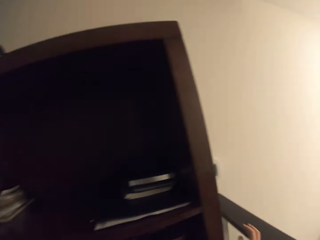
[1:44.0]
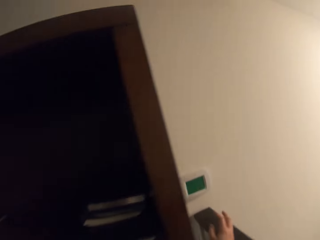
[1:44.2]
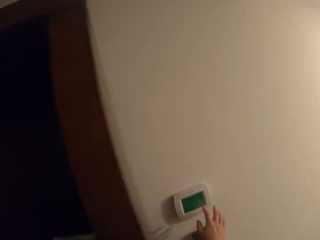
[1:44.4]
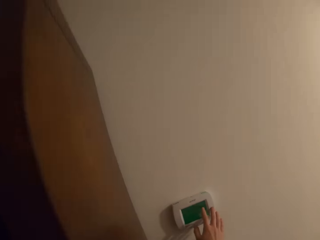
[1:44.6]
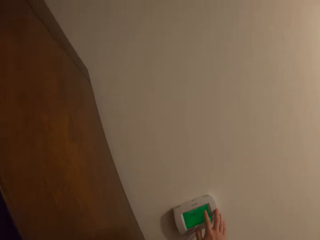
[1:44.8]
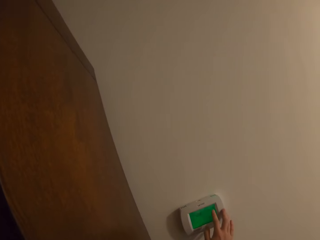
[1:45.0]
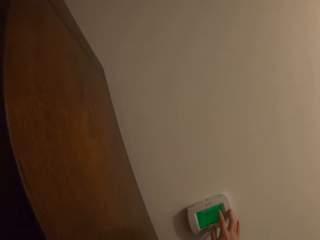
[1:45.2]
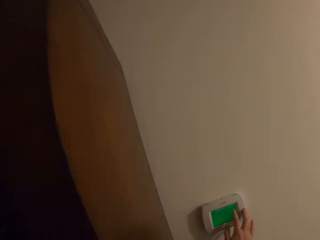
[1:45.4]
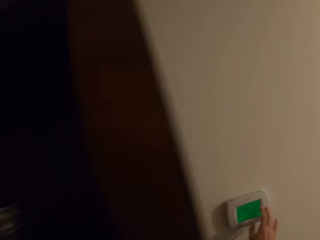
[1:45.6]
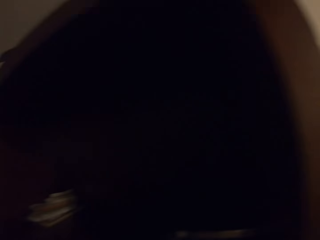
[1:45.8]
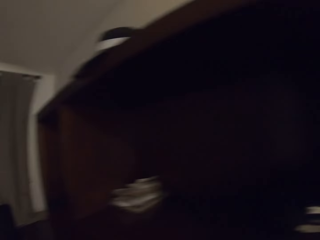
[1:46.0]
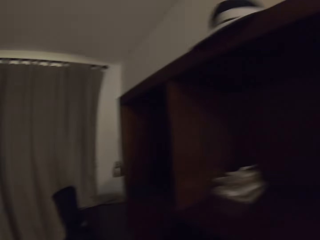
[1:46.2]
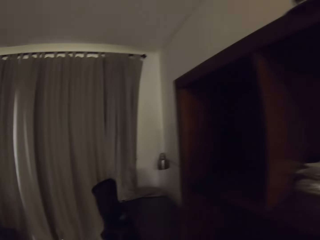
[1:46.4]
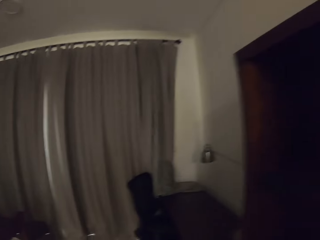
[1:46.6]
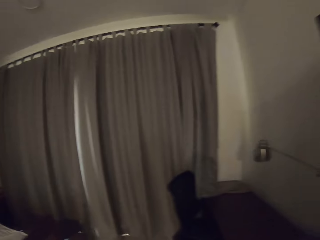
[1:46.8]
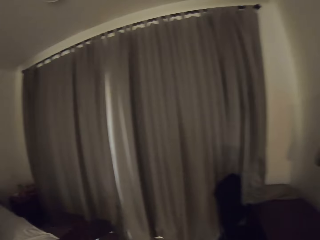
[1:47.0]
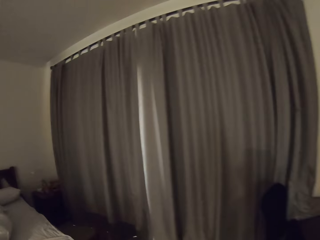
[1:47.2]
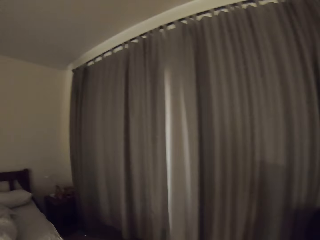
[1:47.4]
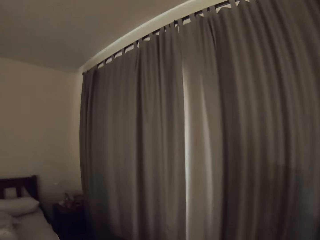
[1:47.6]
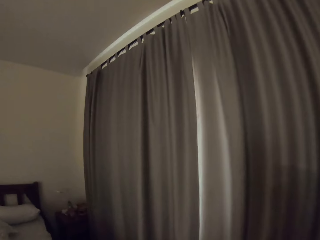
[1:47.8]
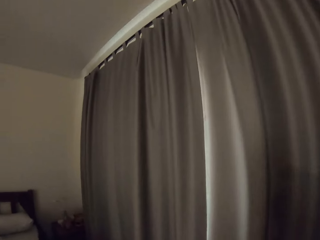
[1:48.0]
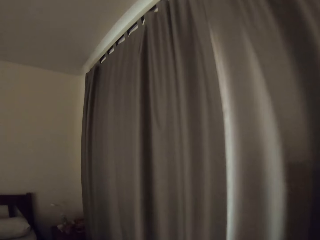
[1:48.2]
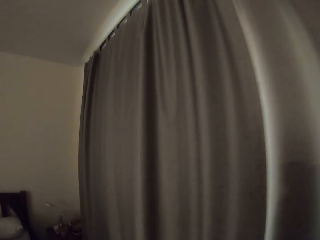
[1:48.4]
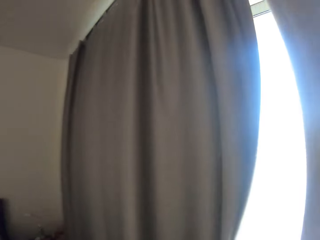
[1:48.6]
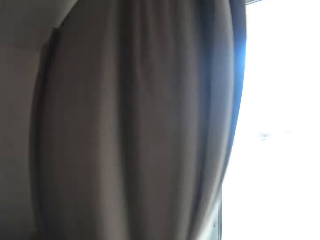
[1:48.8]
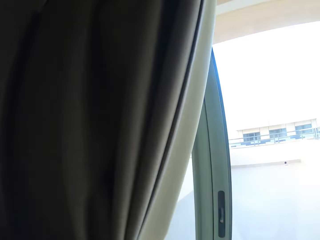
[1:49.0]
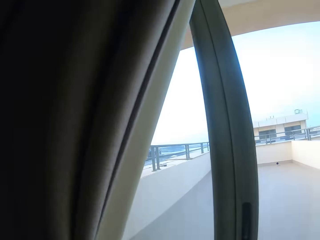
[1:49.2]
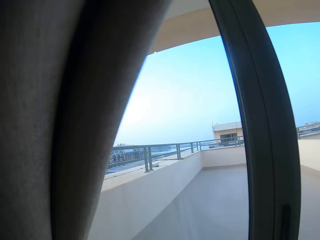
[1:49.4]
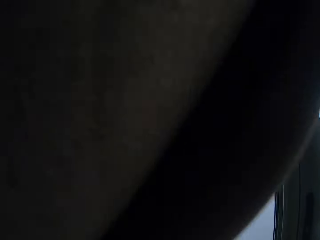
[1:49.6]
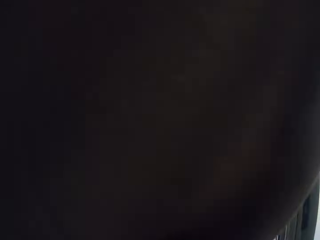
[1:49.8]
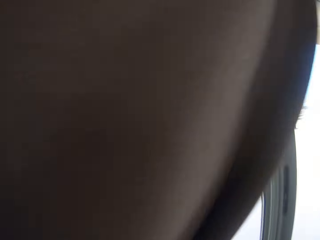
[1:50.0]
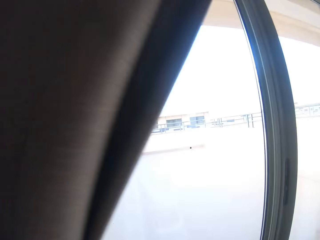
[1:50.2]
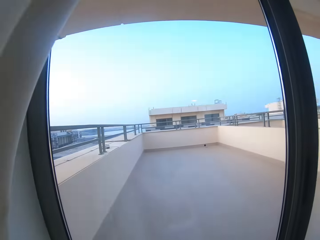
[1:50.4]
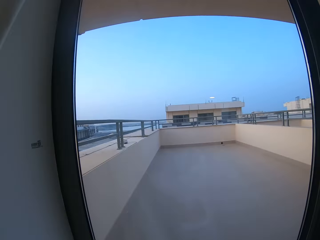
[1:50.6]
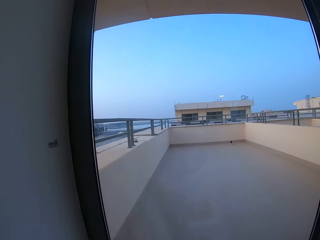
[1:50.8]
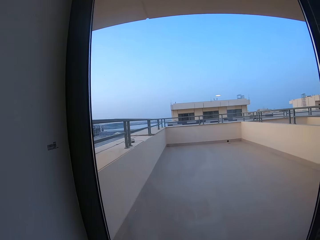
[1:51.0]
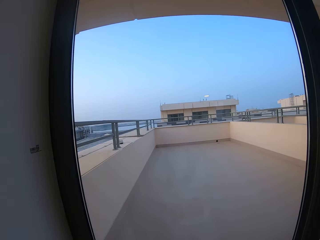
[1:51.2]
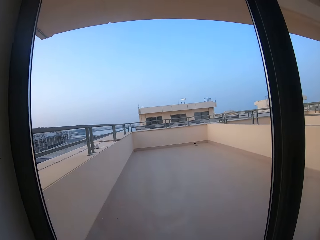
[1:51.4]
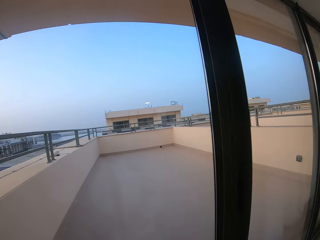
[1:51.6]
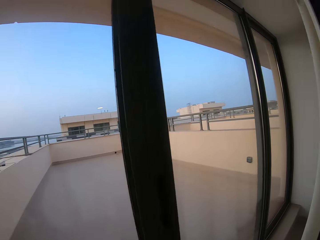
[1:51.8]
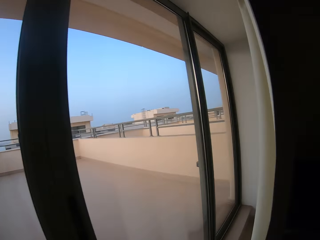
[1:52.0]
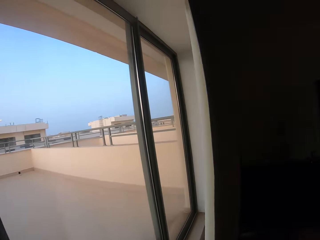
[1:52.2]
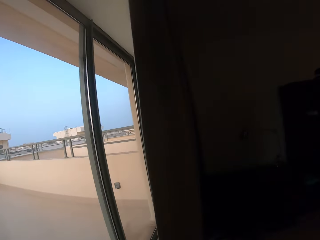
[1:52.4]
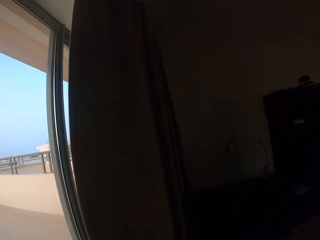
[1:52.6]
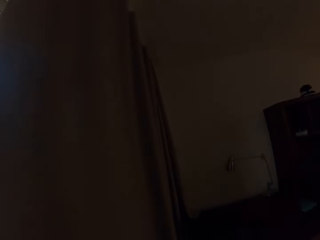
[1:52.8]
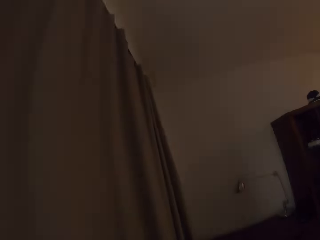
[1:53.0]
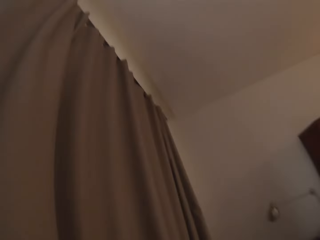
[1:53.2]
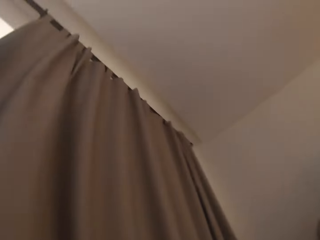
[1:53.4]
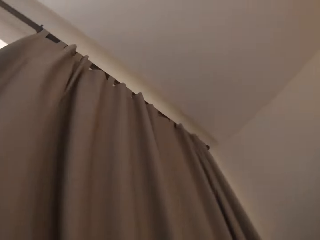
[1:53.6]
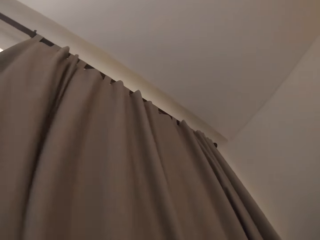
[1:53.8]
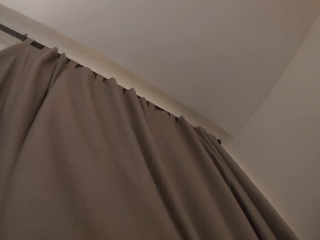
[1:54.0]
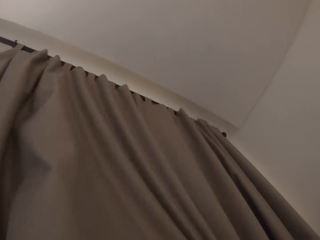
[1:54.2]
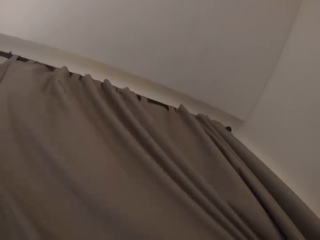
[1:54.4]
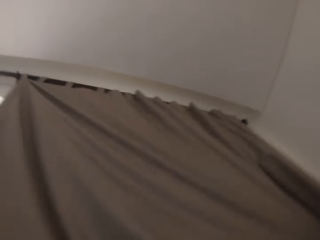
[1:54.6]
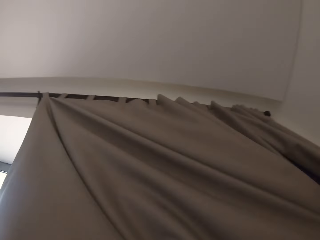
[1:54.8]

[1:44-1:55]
The camera wearer touches a device on the wall. They move towards the window. They walk in the bedroom. They slide open the curtains.

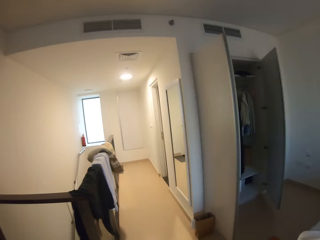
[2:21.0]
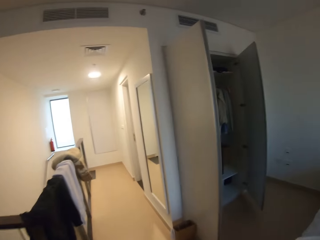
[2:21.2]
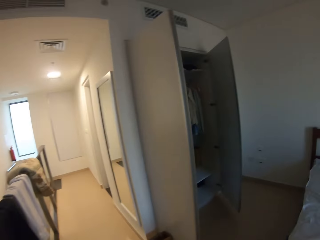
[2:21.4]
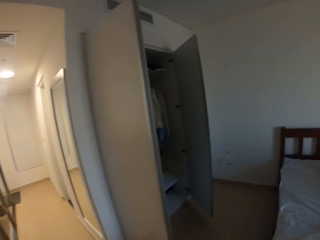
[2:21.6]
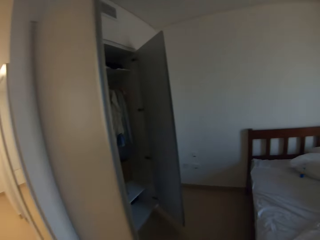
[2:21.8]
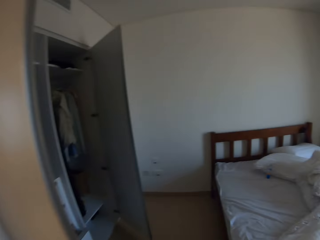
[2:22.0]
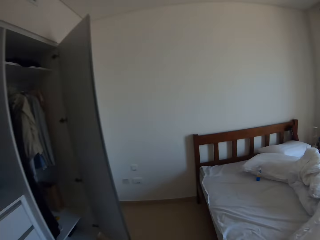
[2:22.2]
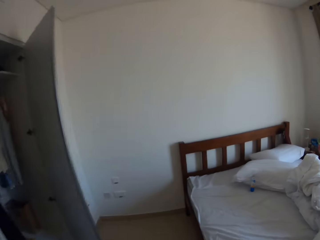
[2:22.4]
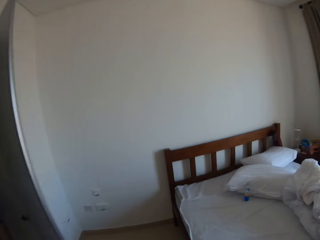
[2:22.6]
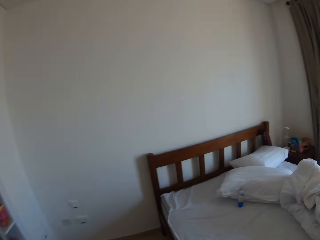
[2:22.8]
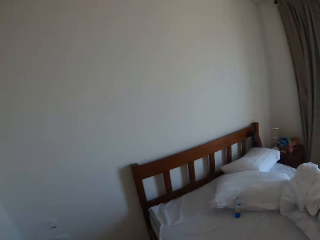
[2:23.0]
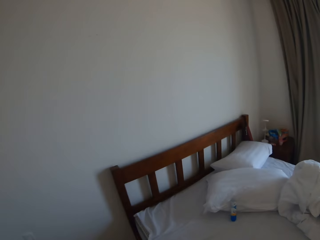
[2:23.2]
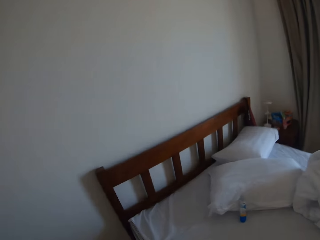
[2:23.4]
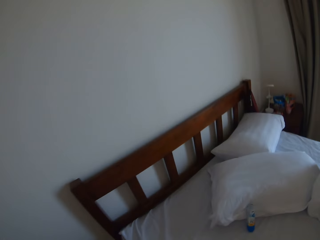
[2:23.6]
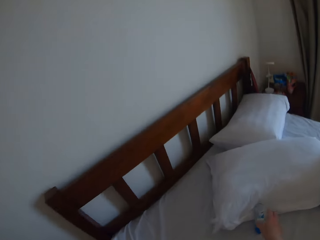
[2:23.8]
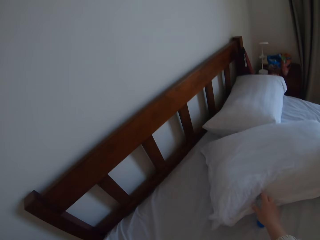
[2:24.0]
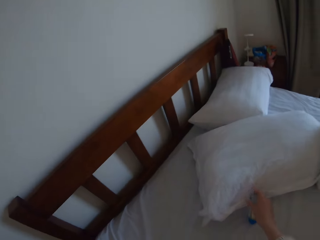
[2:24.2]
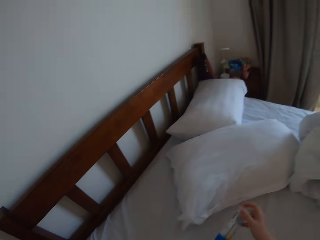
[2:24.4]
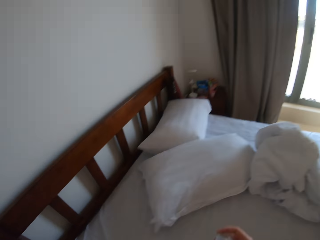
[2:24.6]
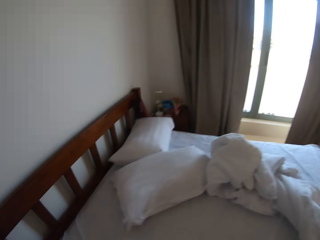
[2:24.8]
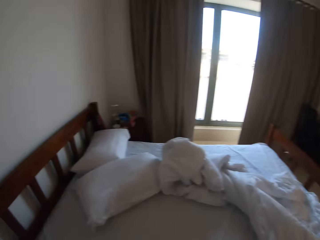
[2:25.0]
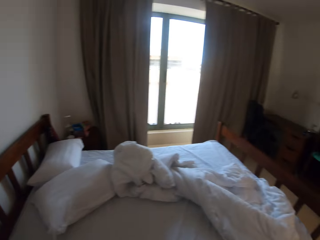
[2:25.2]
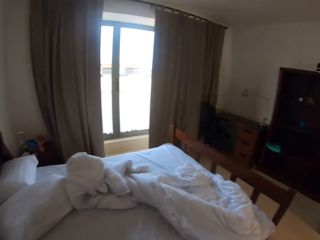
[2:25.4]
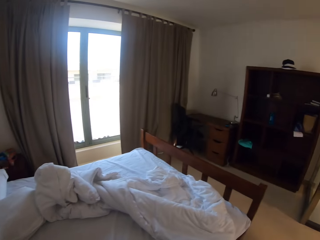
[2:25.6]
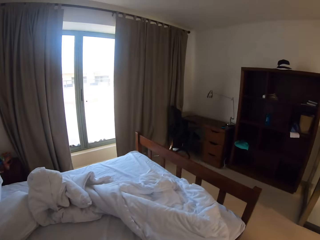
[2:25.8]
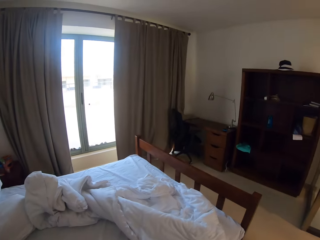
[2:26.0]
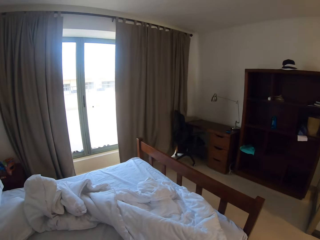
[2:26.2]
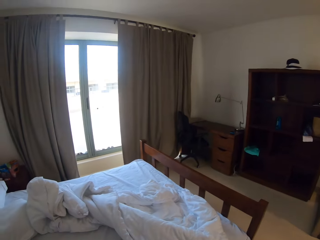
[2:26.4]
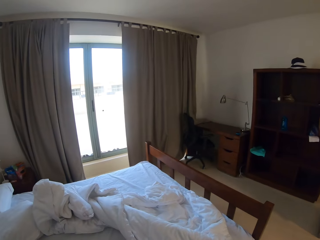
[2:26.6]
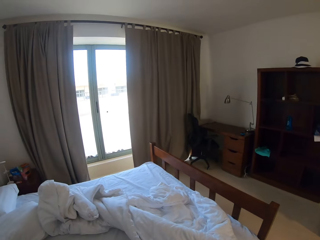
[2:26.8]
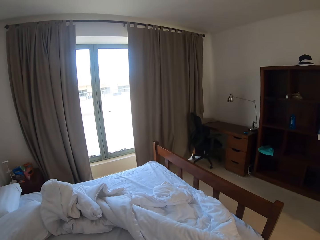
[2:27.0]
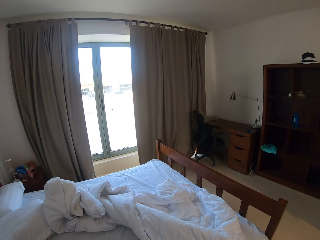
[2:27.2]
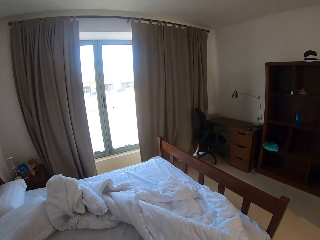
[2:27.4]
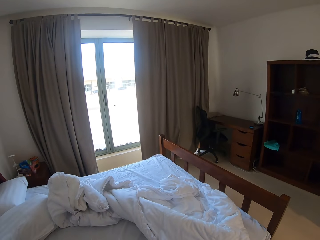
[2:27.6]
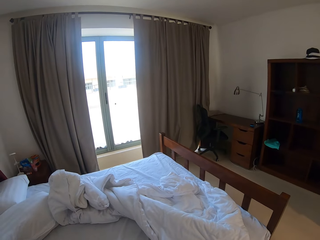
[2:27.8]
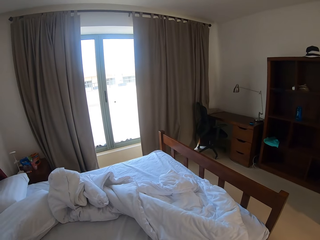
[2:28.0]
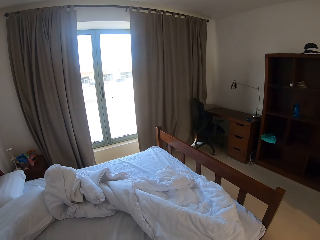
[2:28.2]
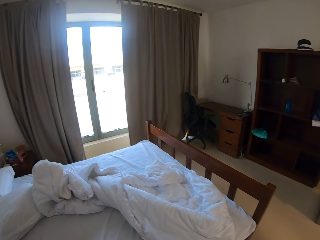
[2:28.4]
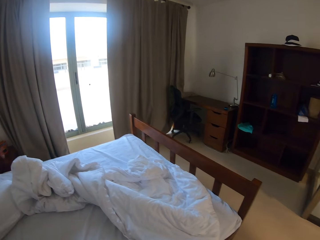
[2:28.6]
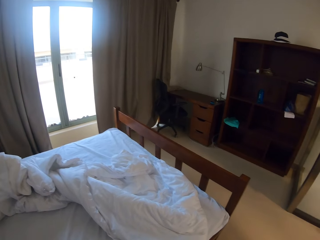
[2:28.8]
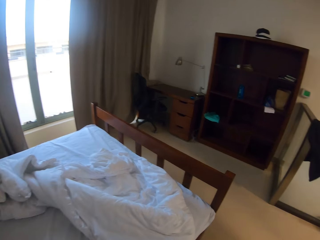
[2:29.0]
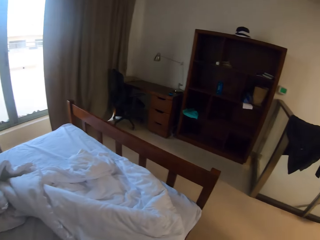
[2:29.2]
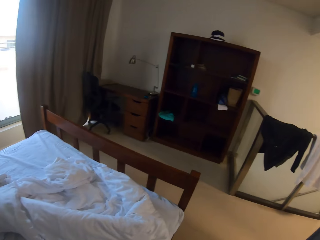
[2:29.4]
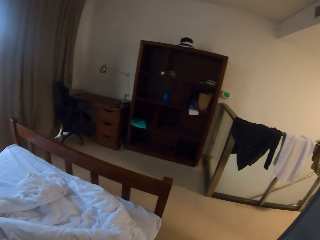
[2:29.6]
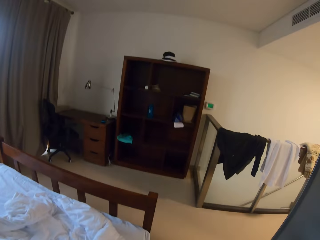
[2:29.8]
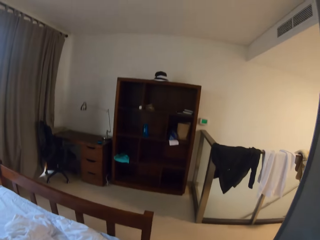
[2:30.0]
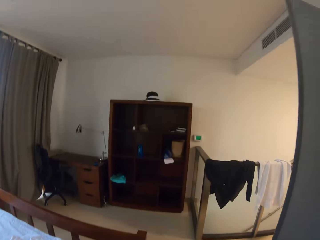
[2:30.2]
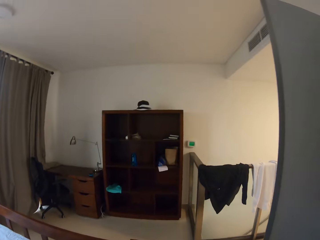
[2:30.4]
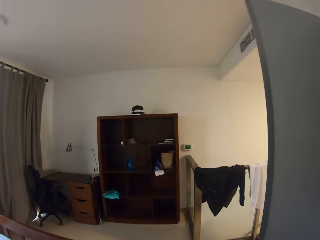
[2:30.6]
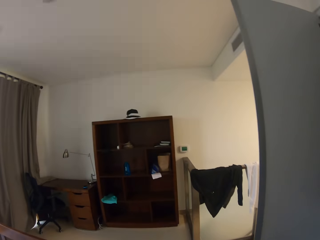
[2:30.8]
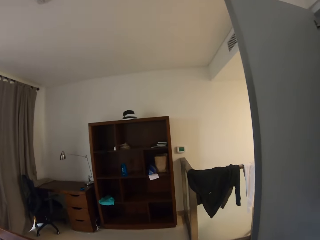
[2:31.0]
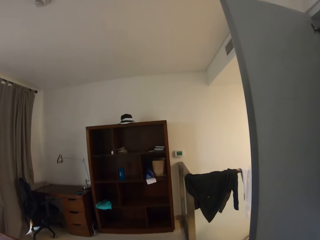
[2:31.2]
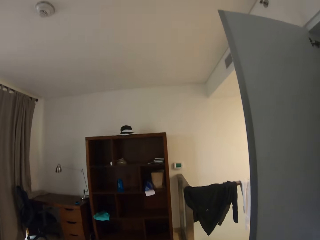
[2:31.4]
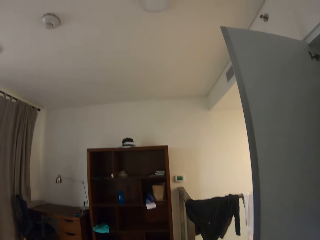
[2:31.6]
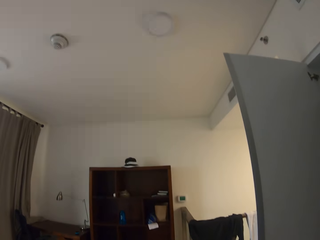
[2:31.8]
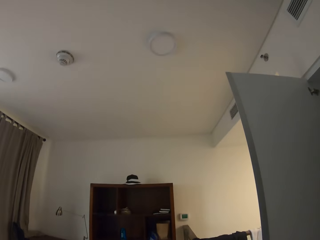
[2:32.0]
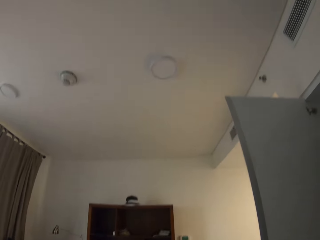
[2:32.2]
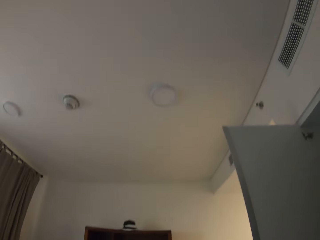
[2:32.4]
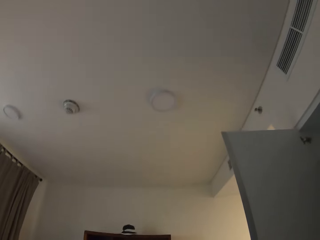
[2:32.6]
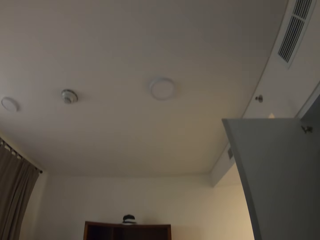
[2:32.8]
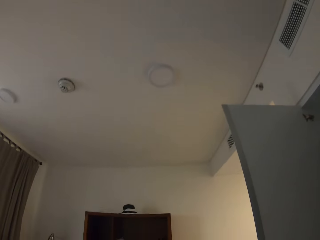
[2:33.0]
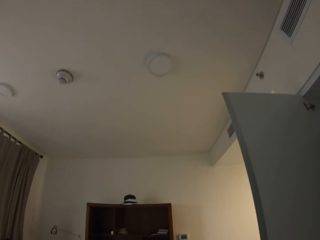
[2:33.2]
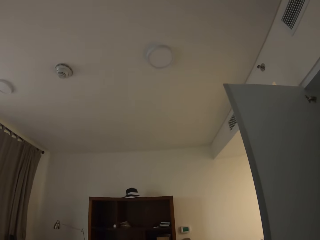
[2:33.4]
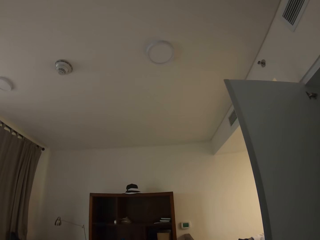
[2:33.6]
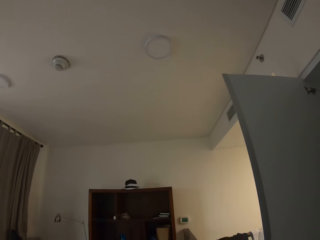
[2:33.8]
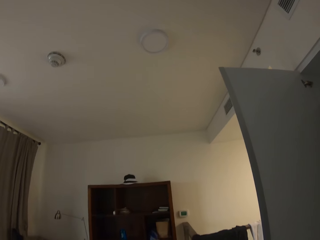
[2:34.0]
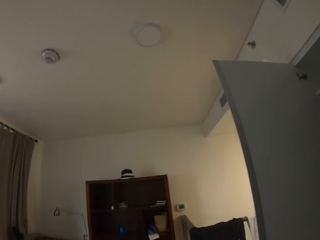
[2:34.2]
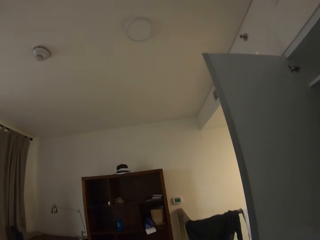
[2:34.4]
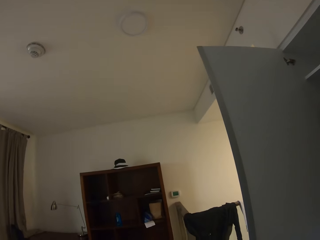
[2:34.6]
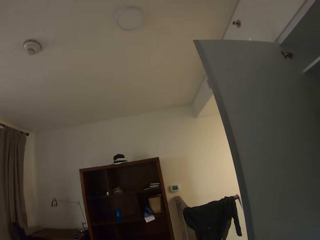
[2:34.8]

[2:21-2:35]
The camera wearer walks around the bed. They take a bottle from the bed. They stand at the bed.
